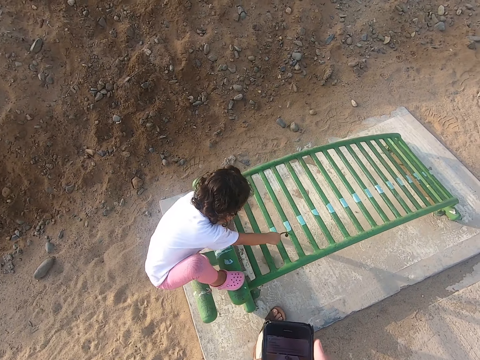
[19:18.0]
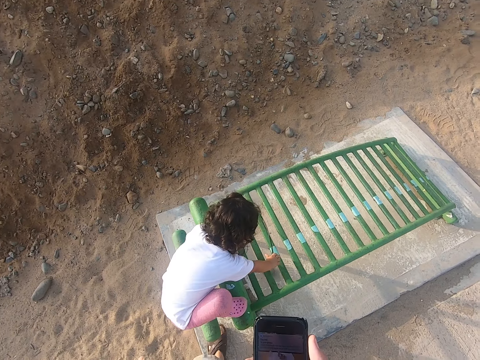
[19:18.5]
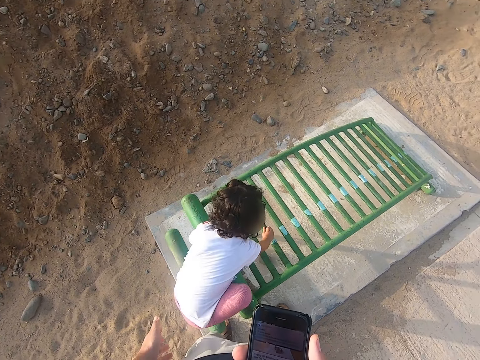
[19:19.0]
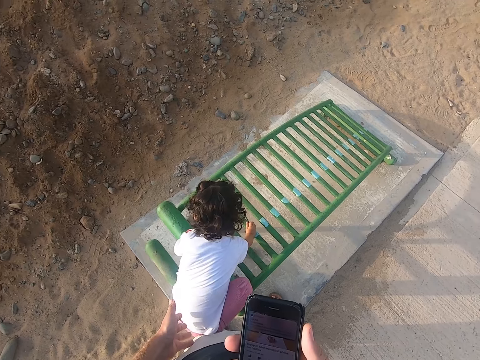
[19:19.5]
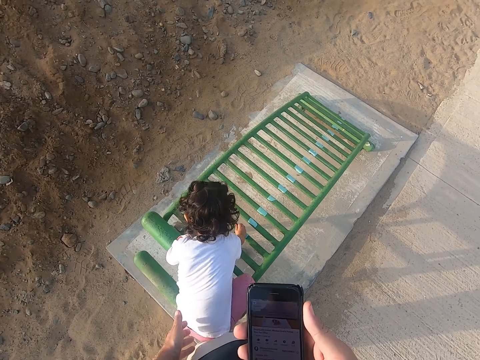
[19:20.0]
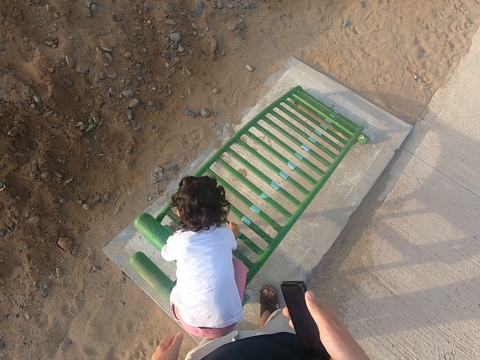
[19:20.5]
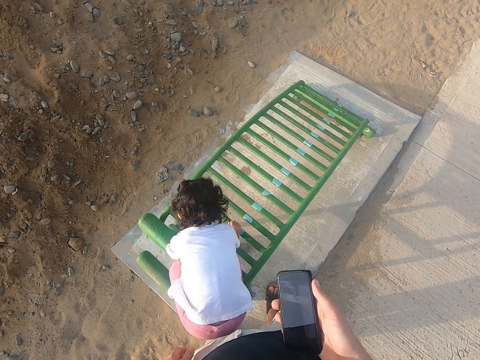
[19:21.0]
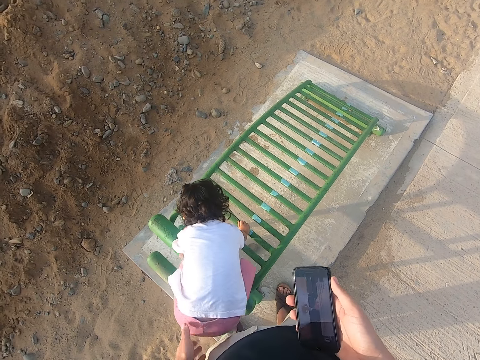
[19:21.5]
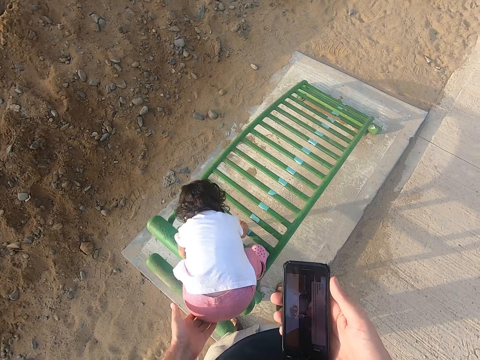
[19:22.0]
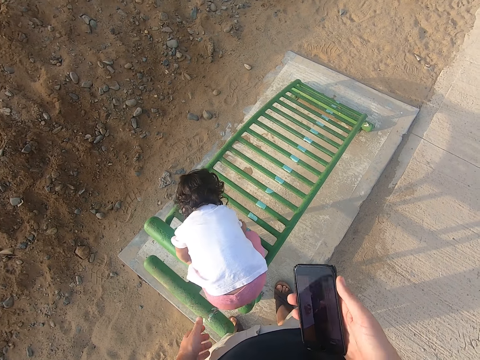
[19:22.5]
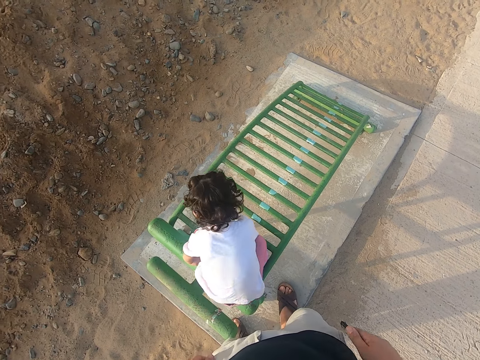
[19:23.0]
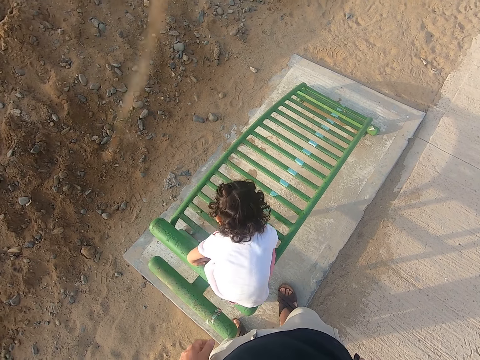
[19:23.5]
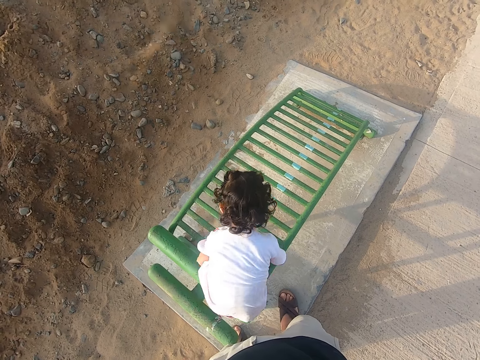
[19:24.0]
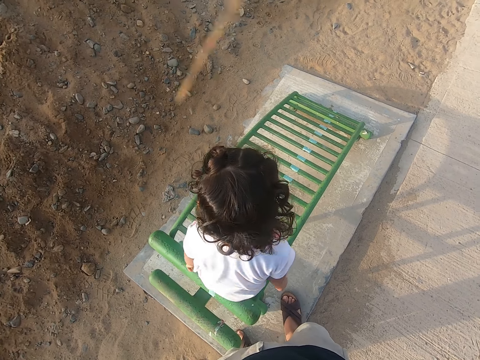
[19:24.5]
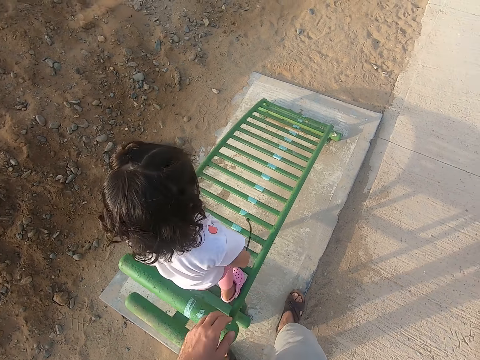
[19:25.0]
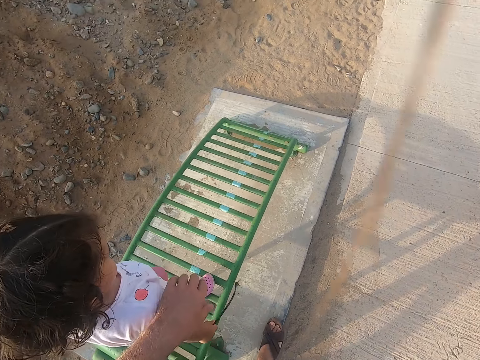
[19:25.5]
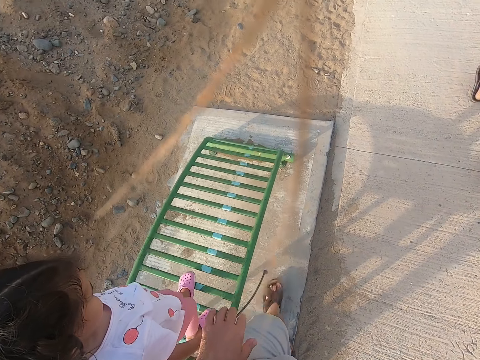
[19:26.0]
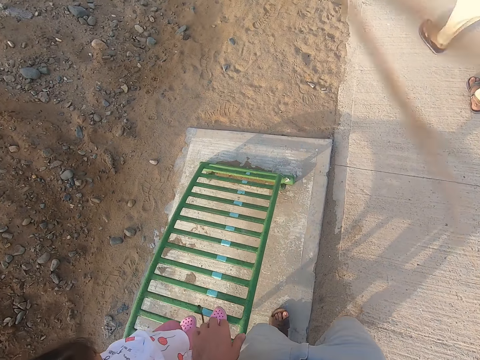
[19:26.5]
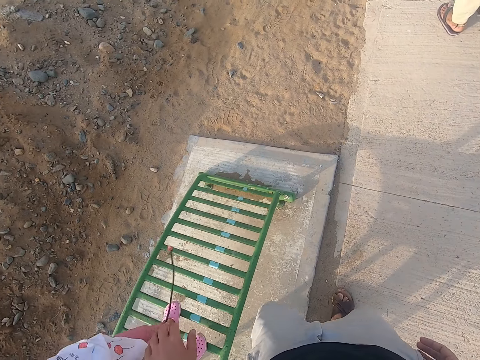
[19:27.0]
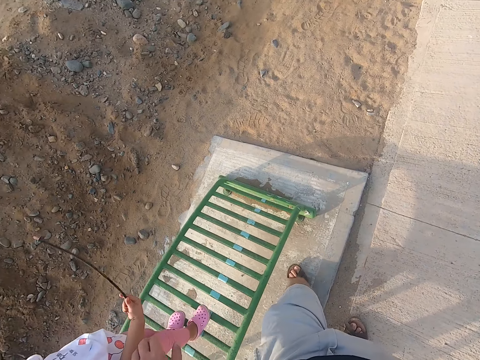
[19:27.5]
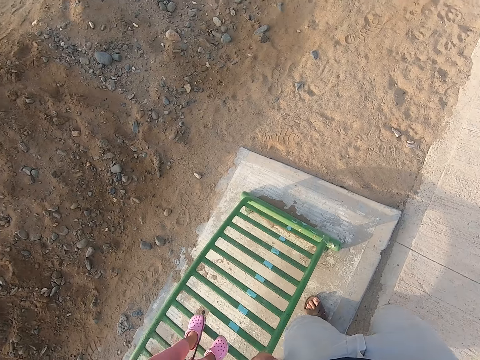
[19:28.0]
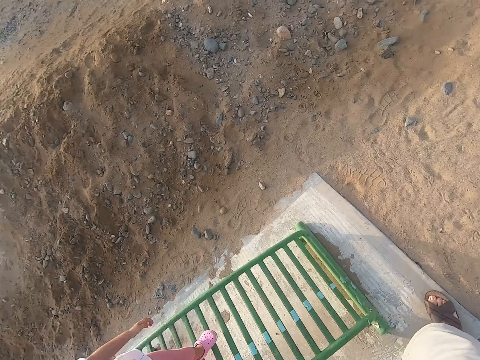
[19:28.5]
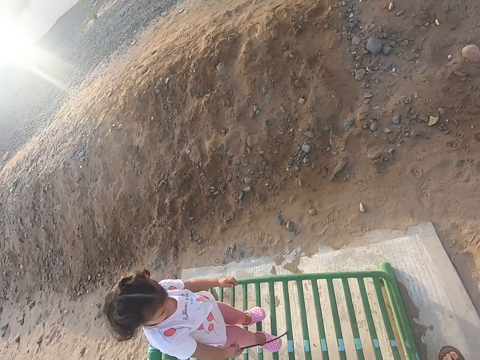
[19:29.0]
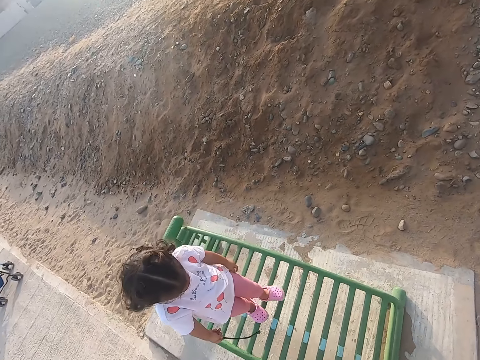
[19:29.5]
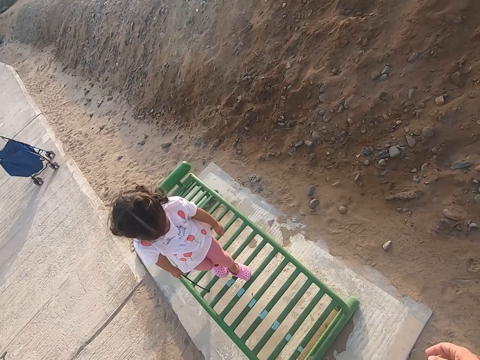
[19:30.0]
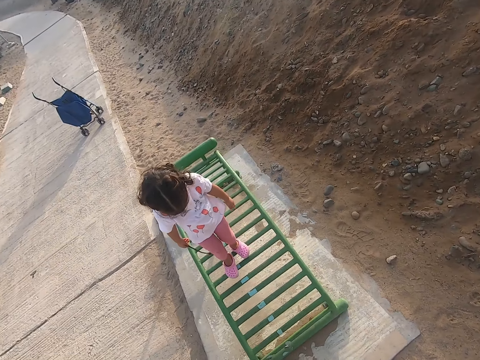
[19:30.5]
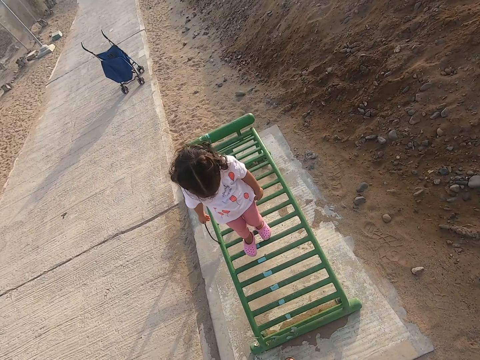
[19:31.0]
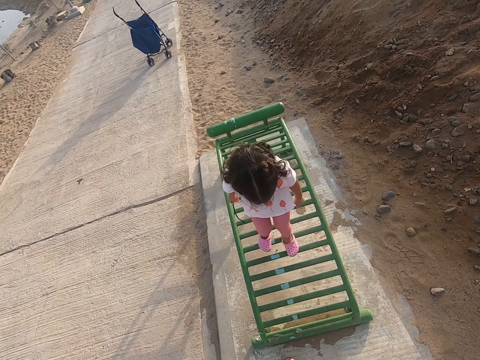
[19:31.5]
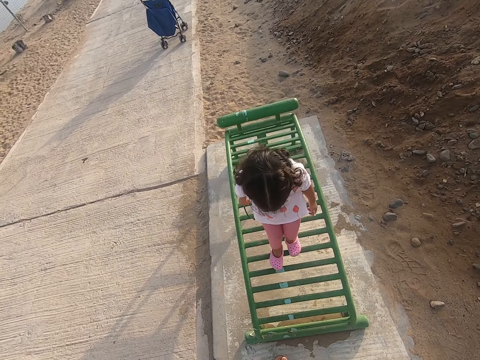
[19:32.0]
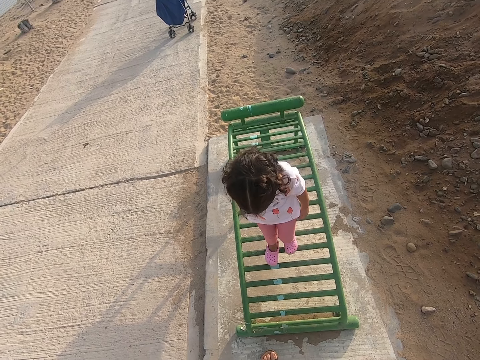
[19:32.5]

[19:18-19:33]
The camera wearer presses the phone. They put the phone in the pocket. A girl stands on the lounger. The camera wearer holds the girl's hands. The girl walks on the lounger. The camera wearer and the girl walk. The girl gets down off something. The girl walks on the lounger.

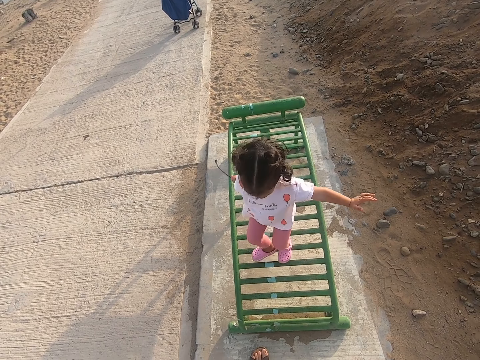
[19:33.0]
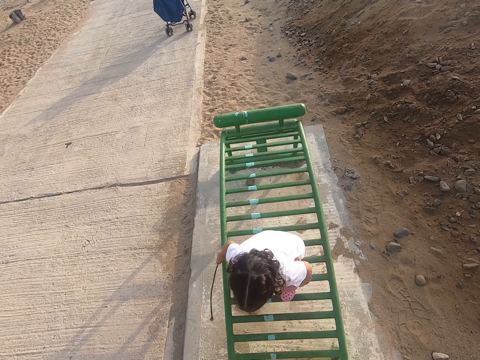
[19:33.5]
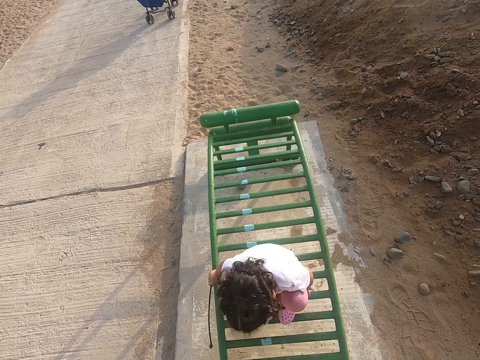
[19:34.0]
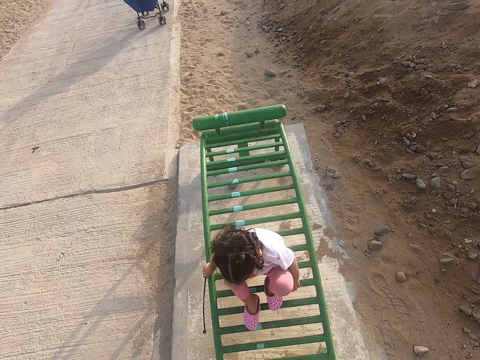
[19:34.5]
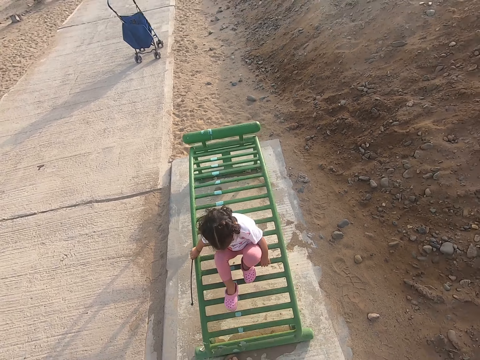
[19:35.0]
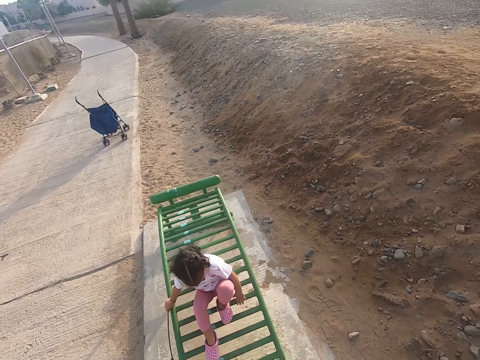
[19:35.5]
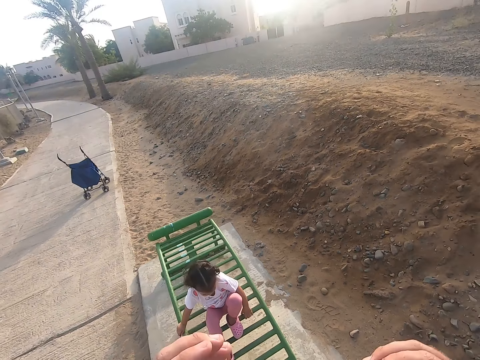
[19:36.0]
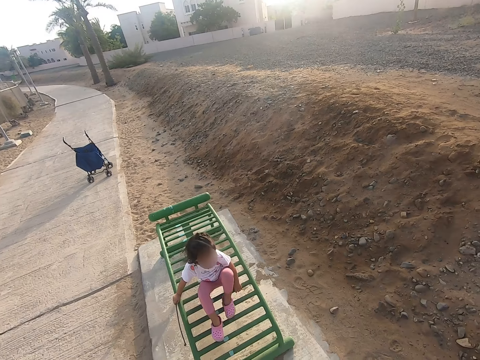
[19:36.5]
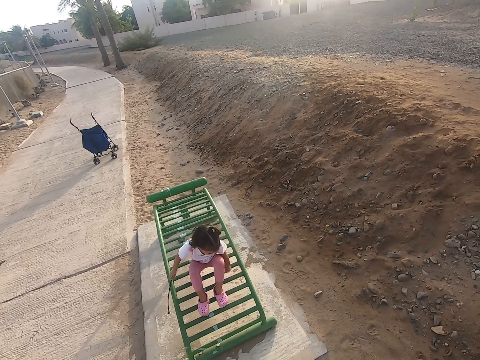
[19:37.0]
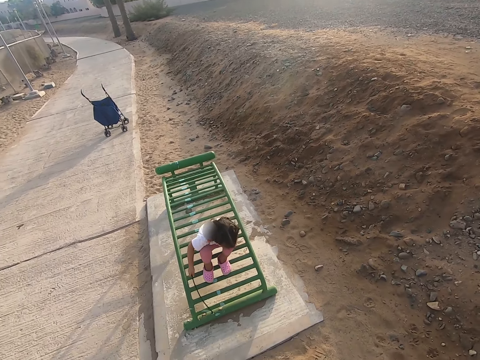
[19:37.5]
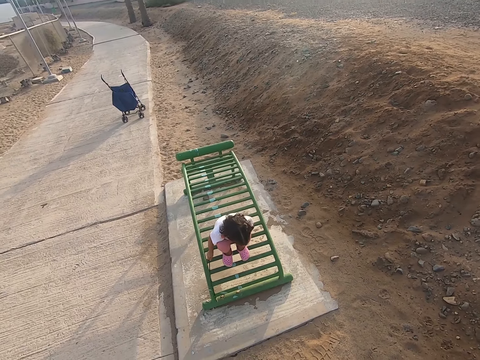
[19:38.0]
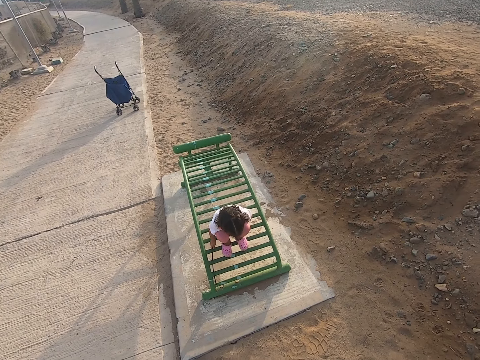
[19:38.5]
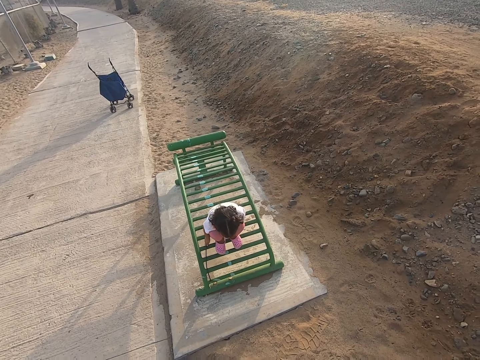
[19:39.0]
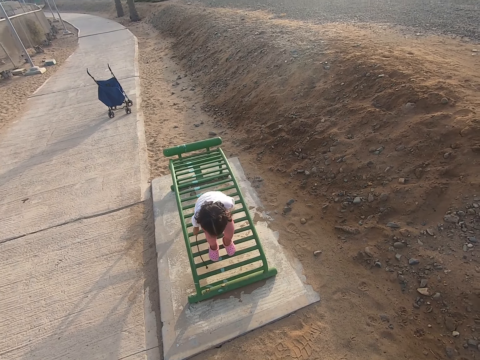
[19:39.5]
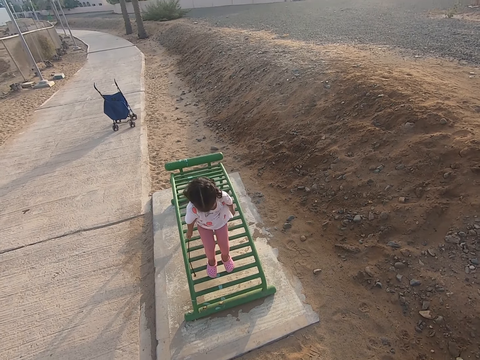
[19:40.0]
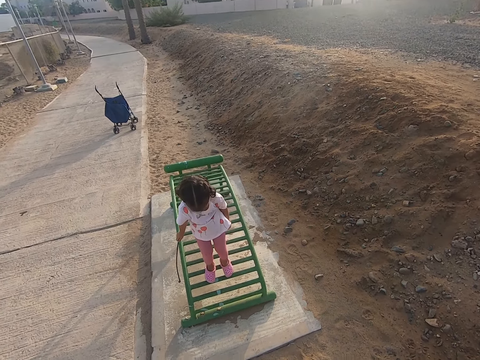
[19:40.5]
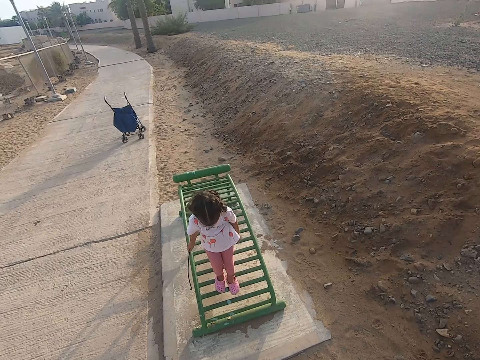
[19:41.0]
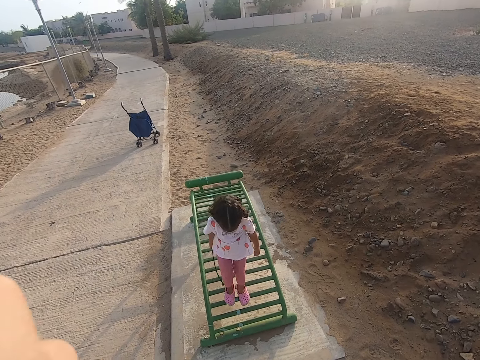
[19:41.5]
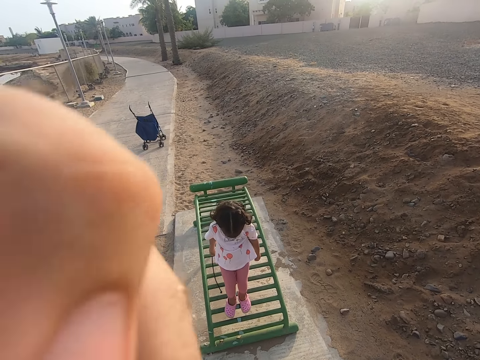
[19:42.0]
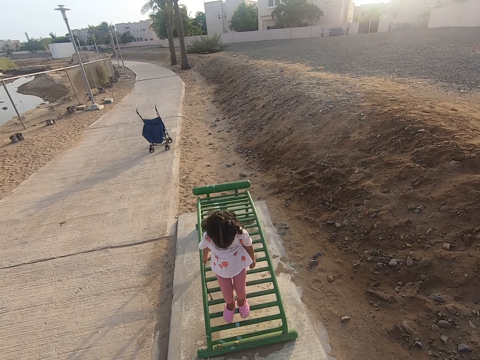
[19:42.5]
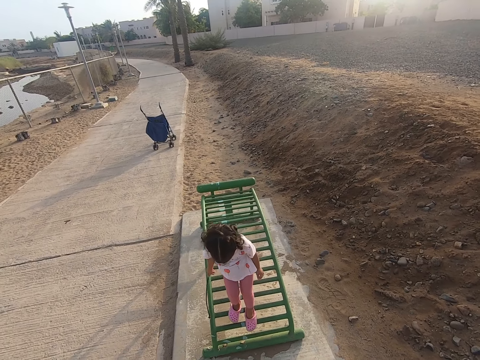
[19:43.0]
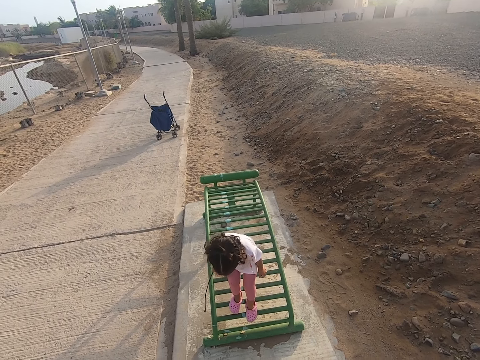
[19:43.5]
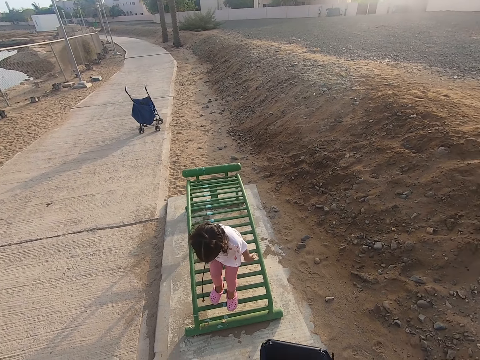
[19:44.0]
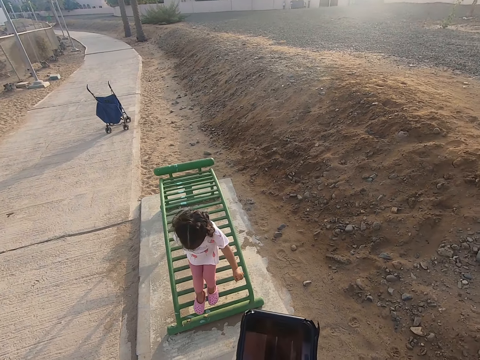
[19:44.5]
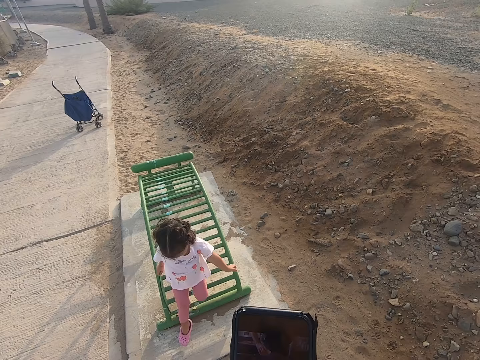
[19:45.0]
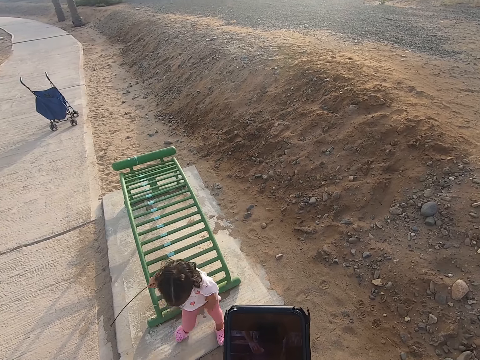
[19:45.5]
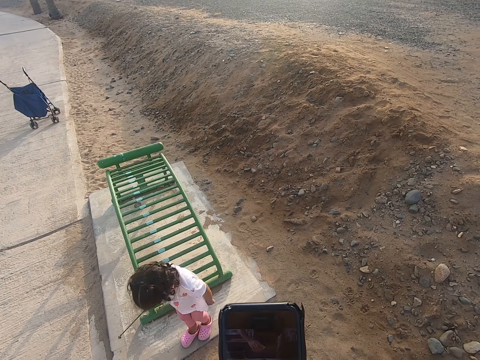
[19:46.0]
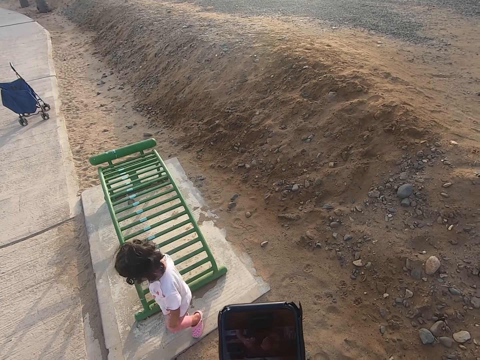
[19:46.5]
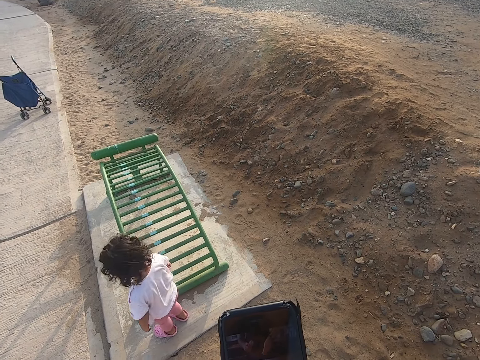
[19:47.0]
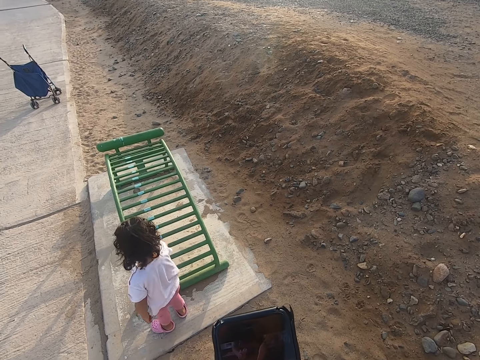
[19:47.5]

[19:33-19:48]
A girl falls on the lounger, sits on the lounger, and stands on the lounger. The camera wearer touches their face. The girl gets down off something and walks on the lounger. The camera wearer uses the phone. The girl jumps out of the lounger.
